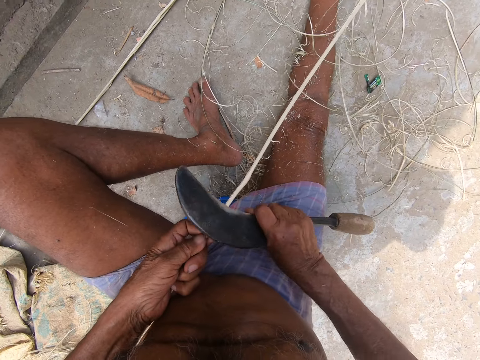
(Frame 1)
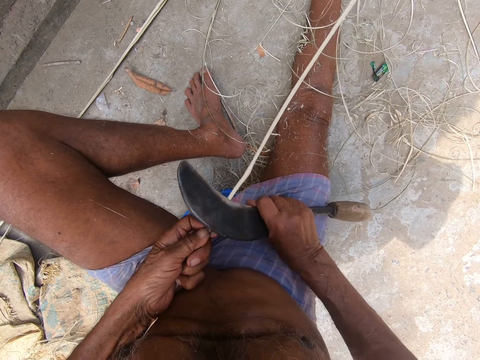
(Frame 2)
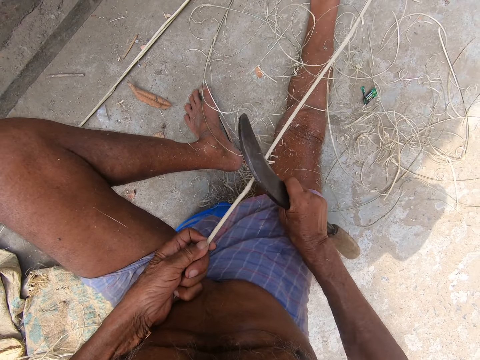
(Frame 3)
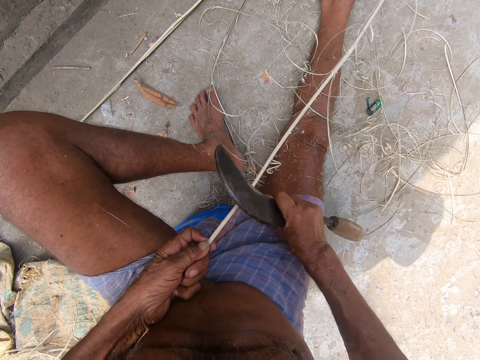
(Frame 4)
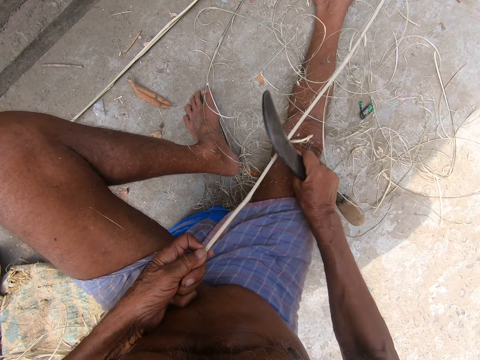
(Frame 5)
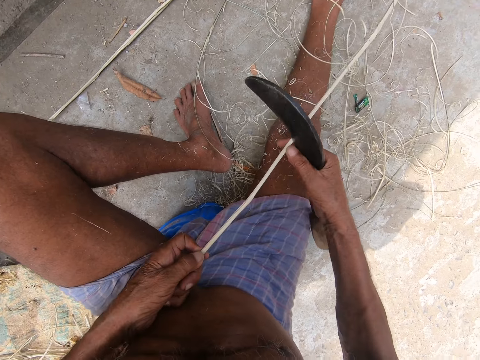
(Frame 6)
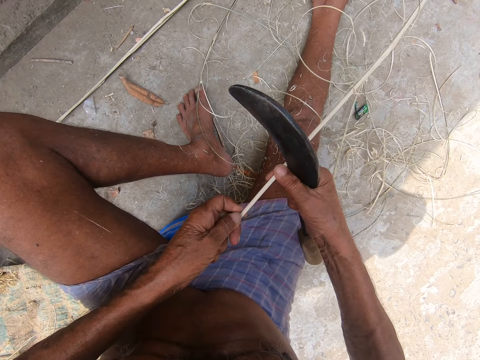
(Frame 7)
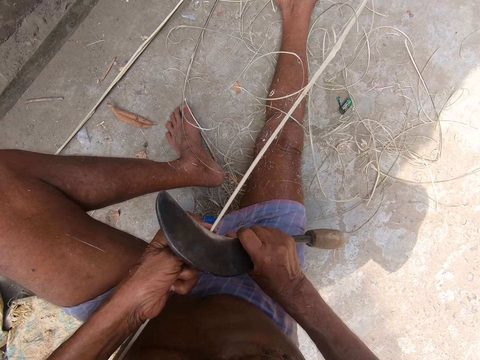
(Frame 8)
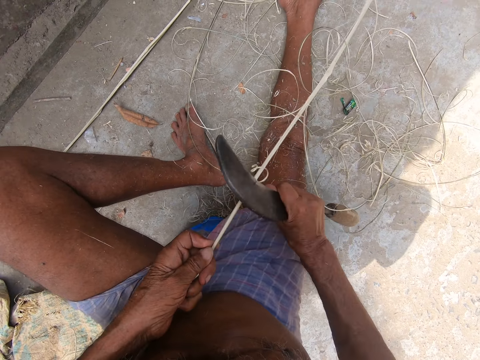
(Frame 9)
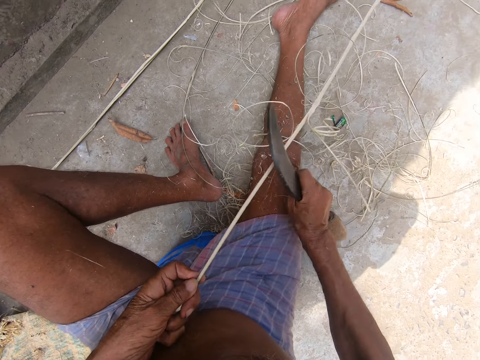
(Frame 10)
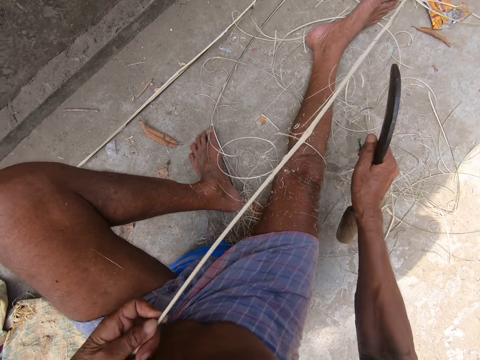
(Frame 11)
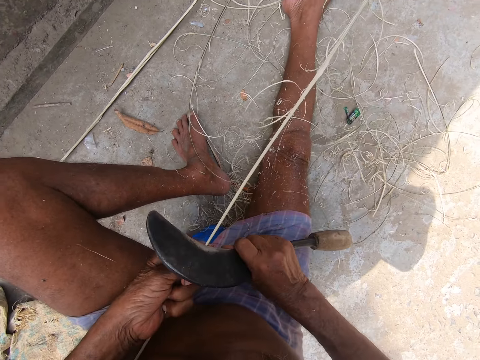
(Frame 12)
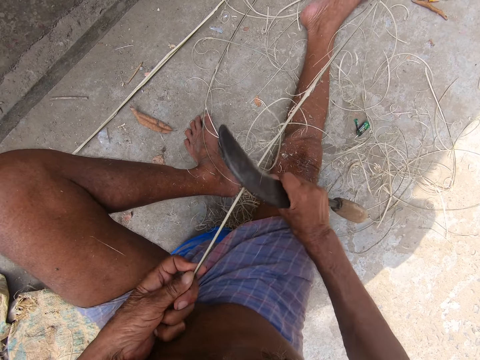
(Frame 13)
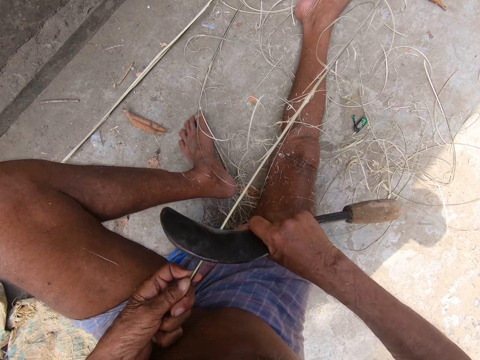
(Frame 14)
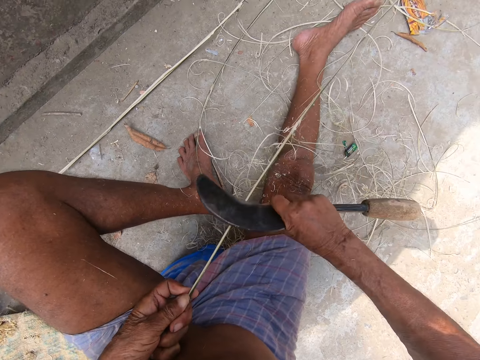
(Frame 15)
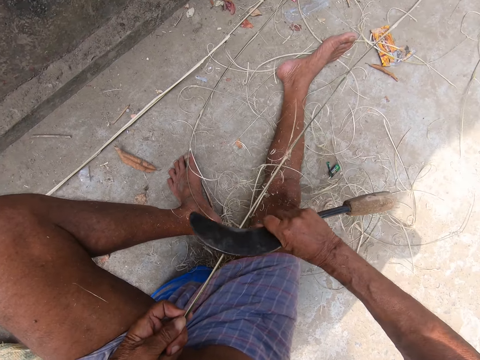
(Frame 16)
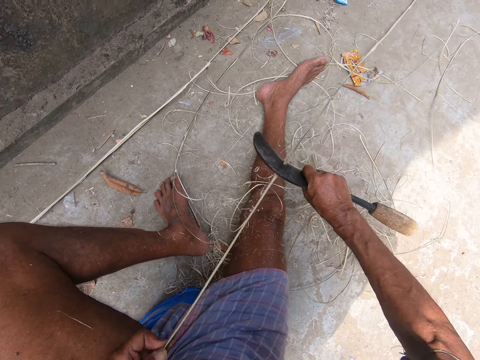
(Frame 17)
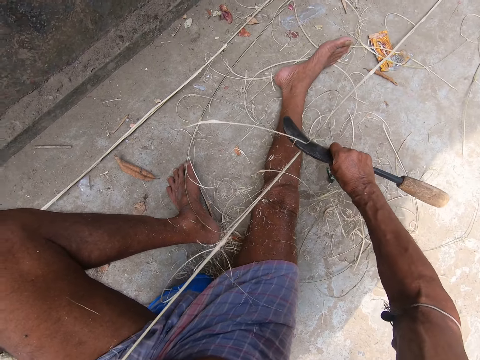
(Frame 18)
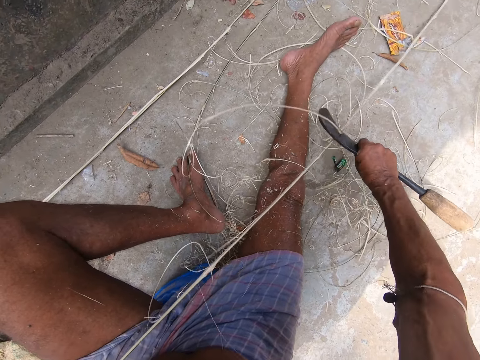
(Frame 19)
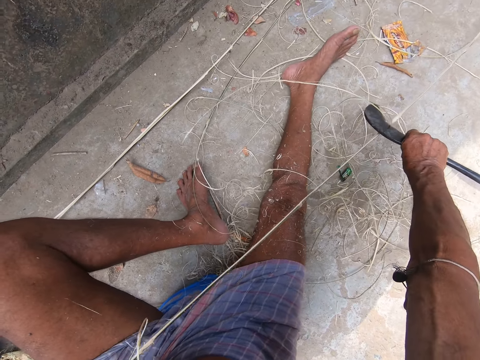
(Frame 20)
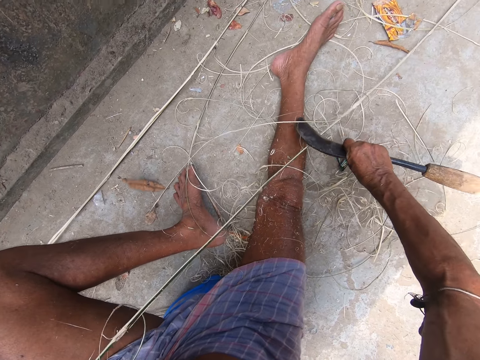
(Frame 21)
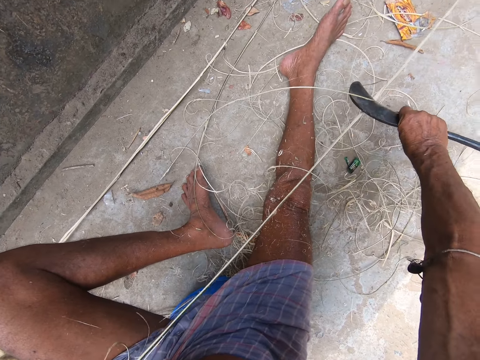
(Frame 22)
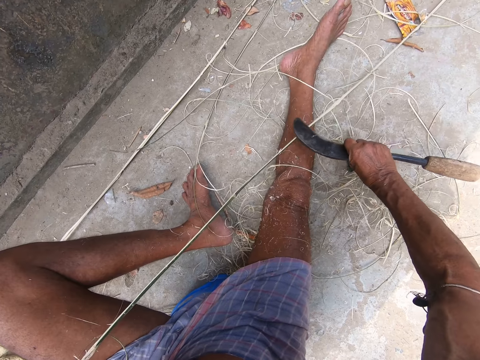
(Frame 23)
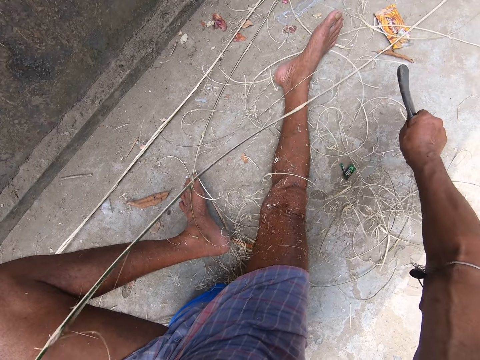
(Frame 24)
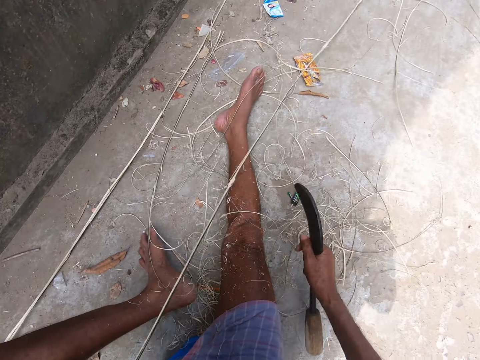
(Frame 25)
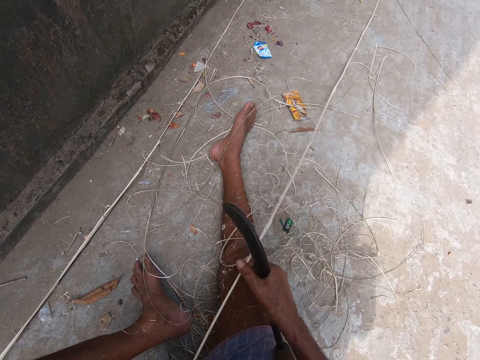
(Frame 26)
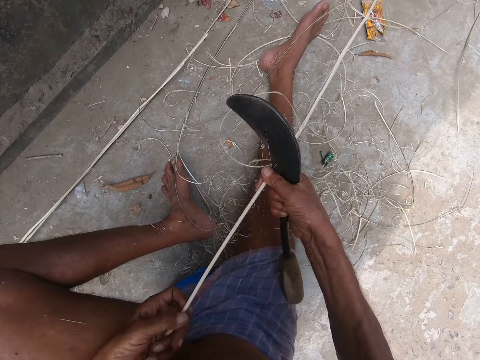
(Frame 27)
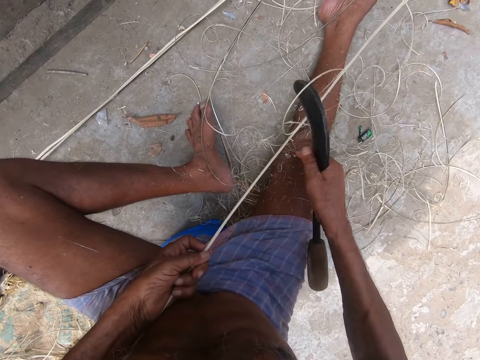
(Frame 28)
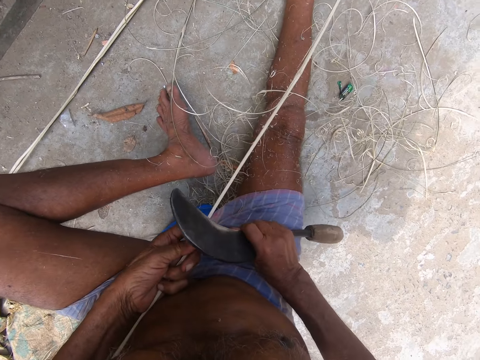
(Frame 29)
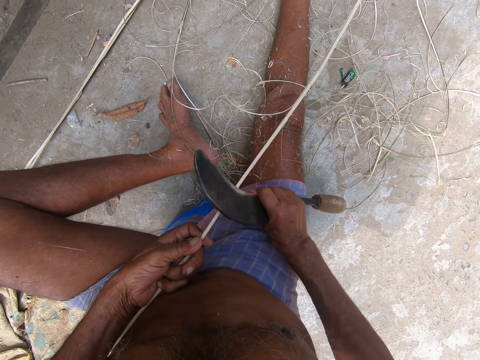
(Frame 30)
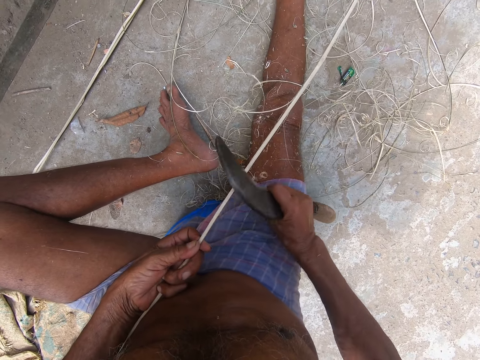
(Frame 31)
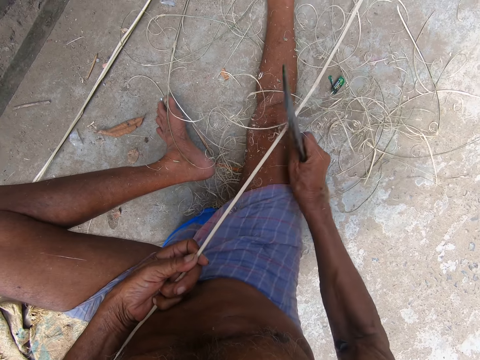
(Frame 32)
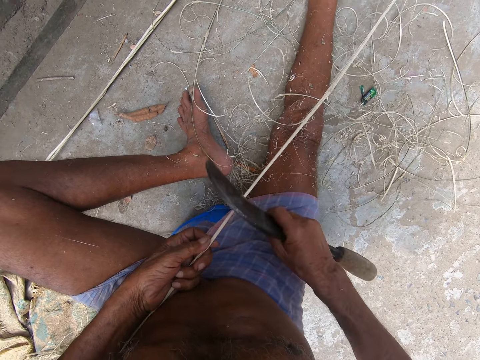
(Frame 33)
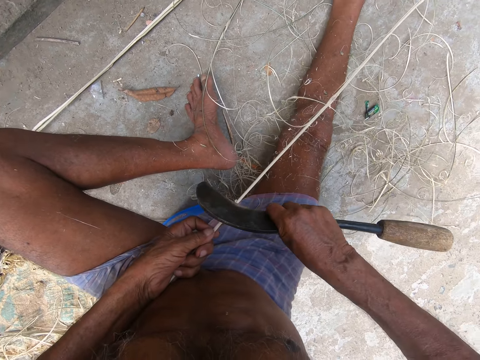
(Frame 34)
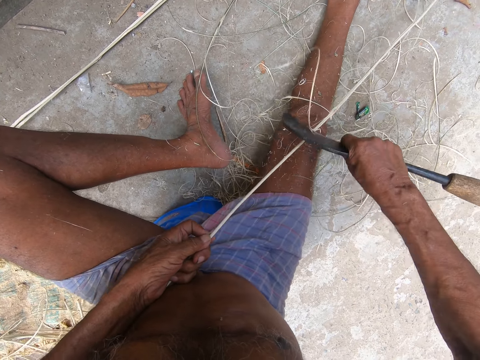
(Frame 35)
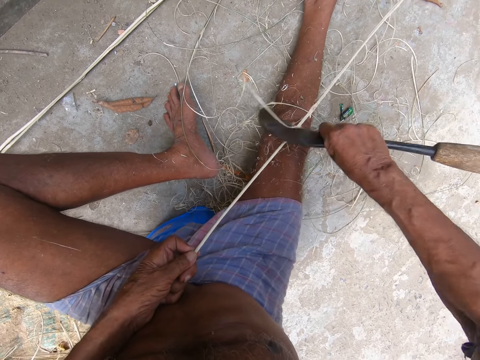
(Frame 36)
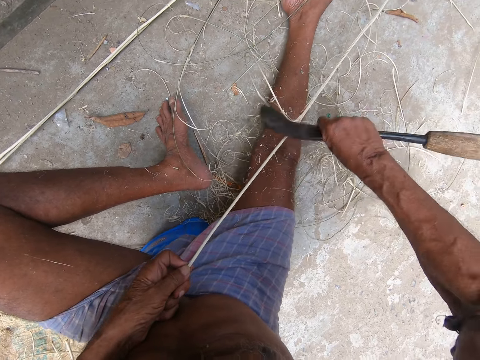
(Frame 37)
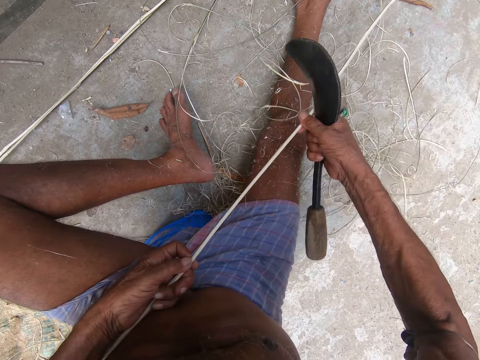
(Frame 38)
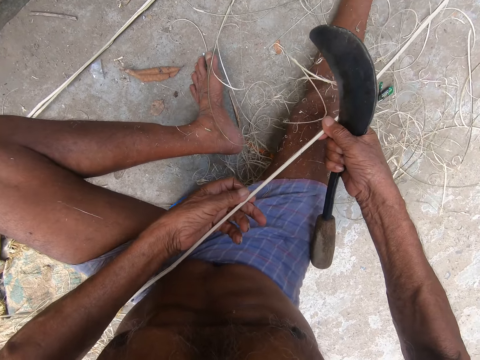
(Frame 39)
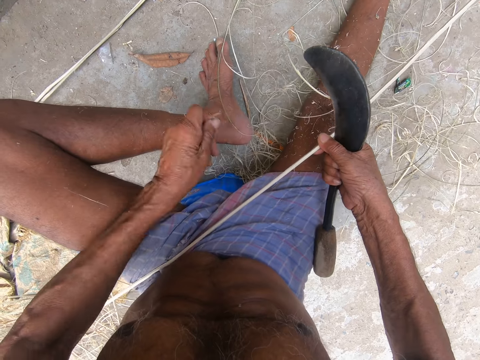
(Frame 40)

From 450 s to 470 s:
The camera wearer peels bark from twigs with a sickle. They adjust a twig. They peel bark from the twigs with the sickle. They adjust the twig. They peel bark from the twigs with the sickle. They adjust the twig. They remove fiber from the twig.

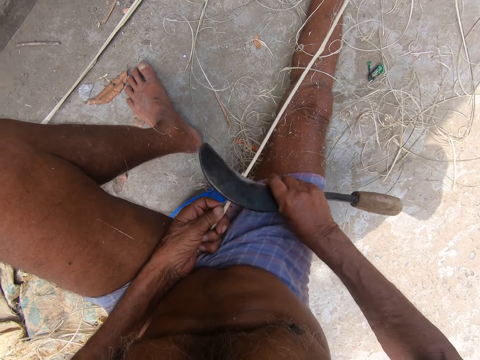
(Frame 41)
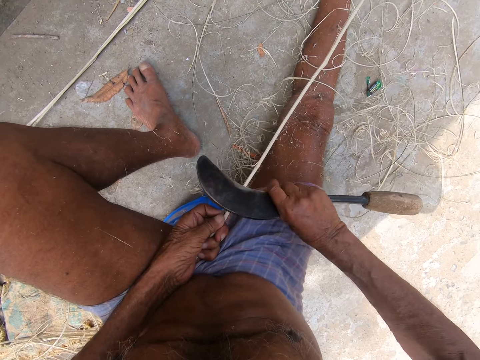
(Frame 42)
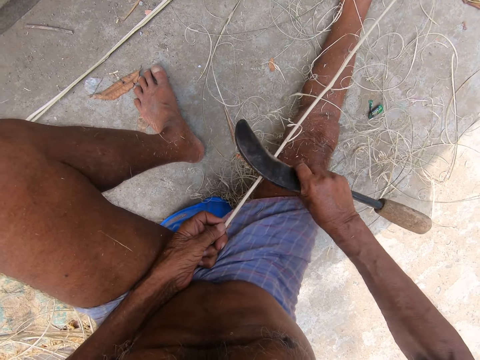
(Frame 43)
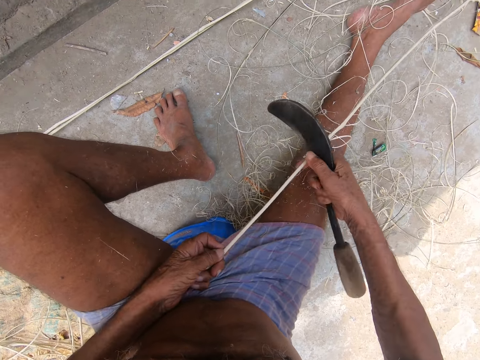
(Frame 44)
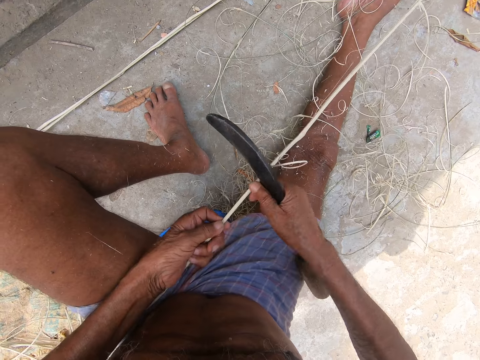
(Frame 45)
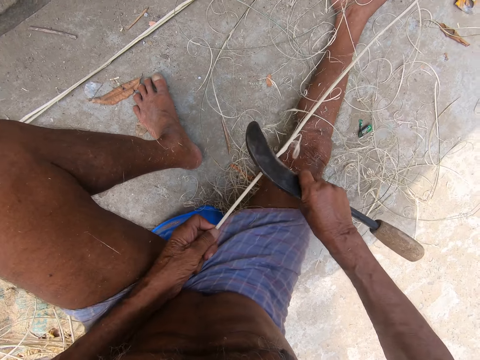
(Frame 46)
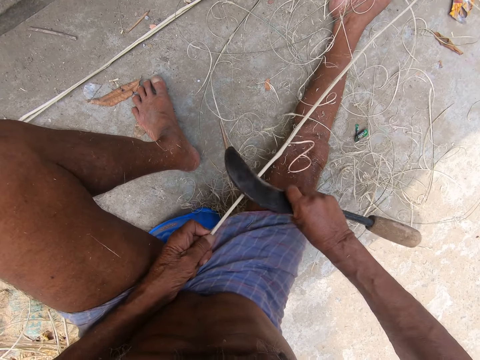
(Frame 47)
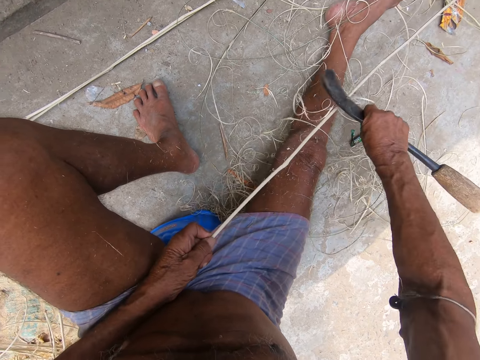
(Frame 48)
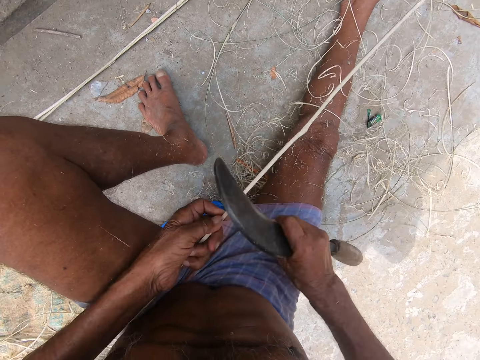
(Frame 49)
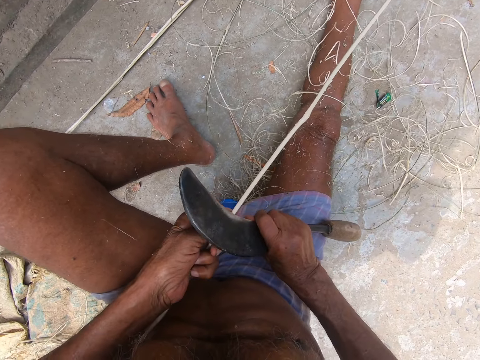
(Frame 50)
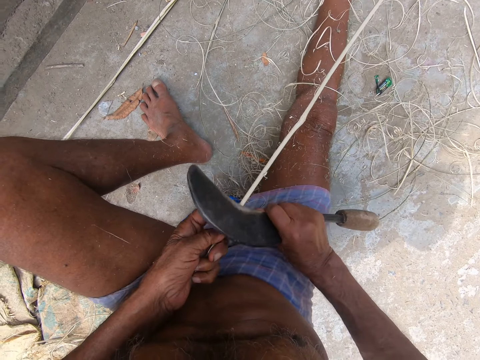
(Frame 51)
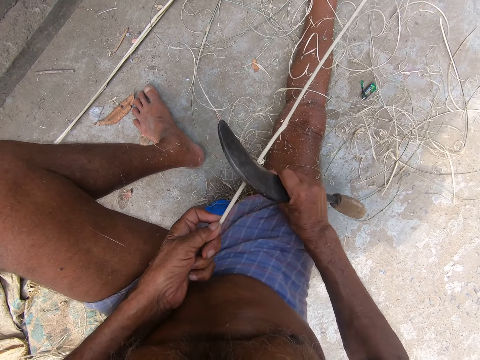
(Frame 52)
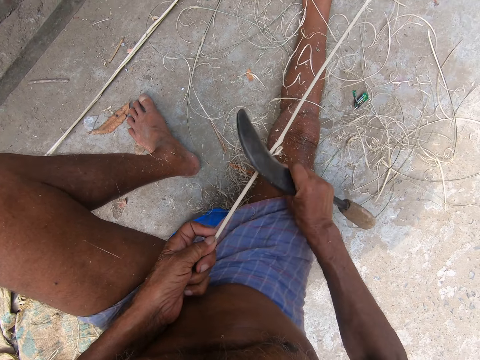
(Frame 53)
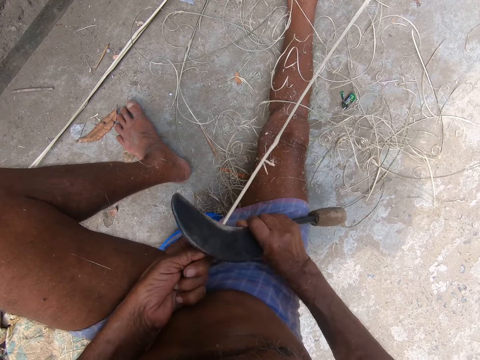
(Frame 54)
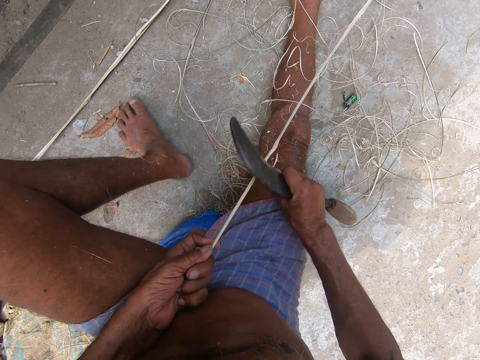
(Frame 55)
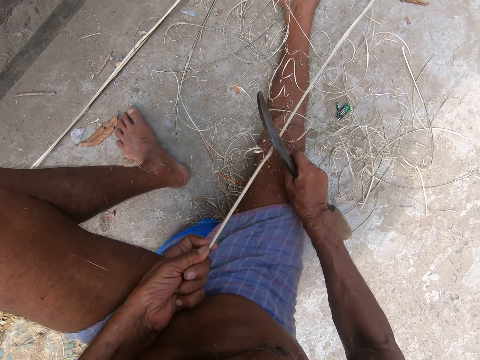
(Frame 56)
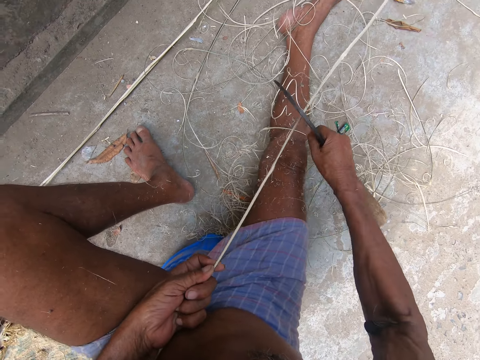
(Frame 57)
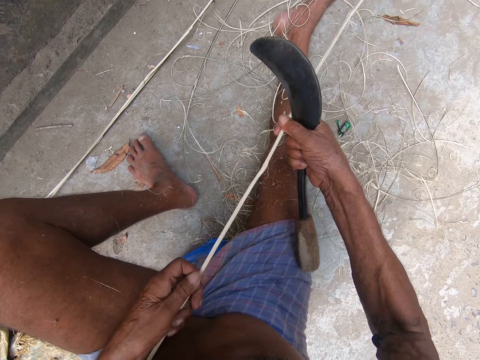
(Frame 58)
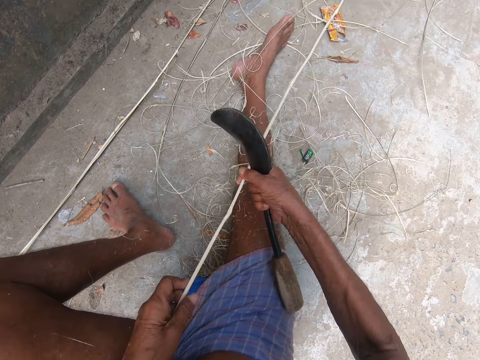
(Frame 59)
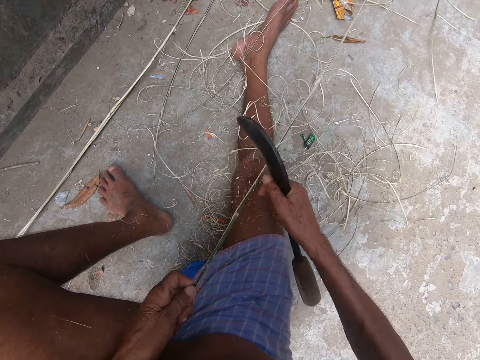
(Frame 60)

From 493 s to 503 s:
The camera wearer adjusts a twig. They peel bark from twigs with a sickle. They adjust the twig.
